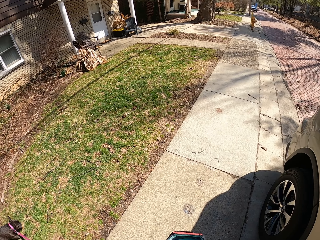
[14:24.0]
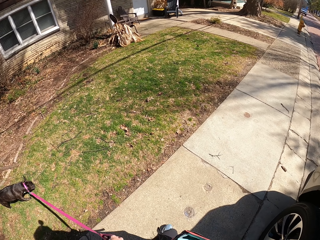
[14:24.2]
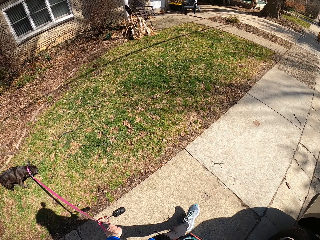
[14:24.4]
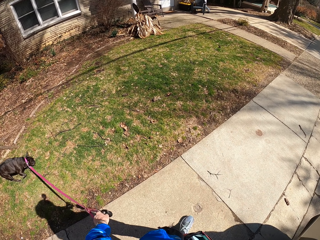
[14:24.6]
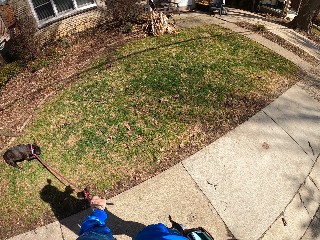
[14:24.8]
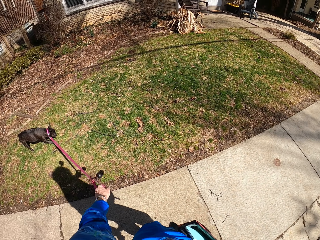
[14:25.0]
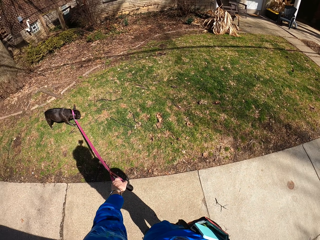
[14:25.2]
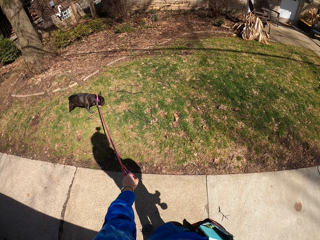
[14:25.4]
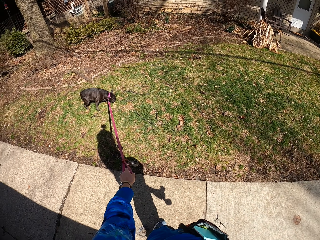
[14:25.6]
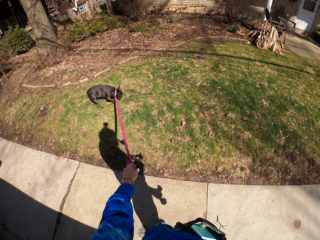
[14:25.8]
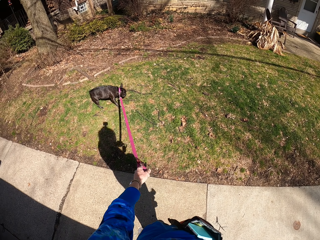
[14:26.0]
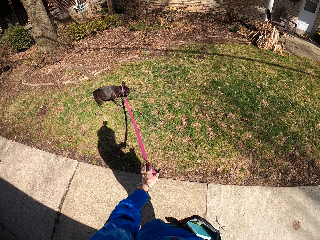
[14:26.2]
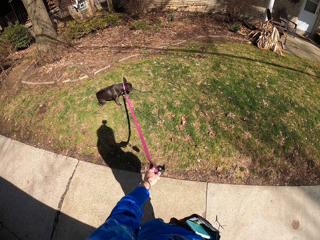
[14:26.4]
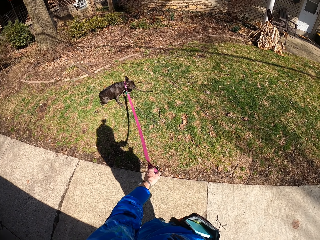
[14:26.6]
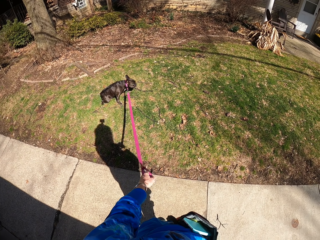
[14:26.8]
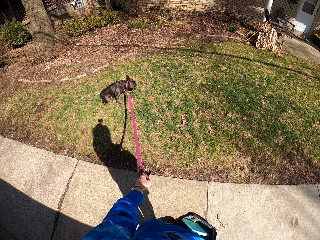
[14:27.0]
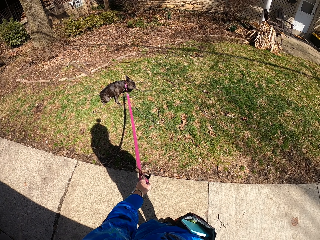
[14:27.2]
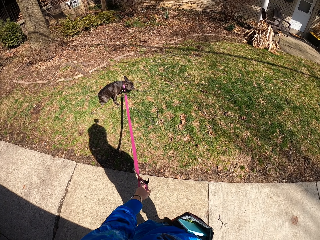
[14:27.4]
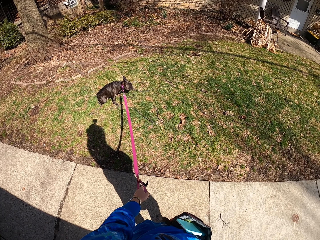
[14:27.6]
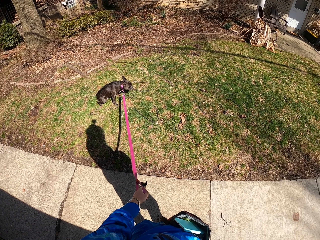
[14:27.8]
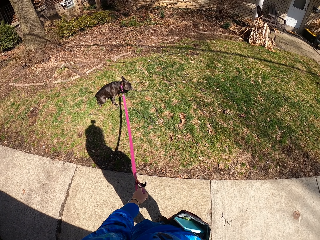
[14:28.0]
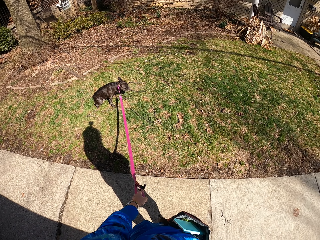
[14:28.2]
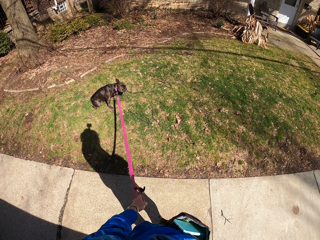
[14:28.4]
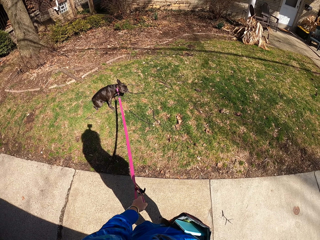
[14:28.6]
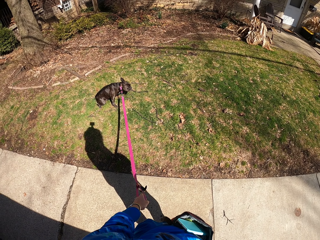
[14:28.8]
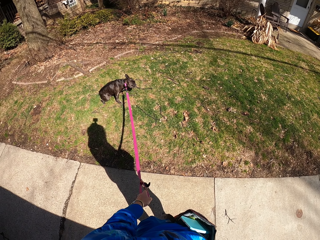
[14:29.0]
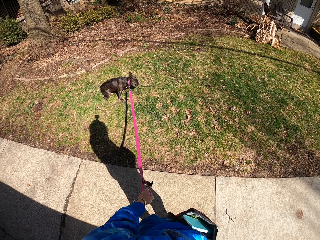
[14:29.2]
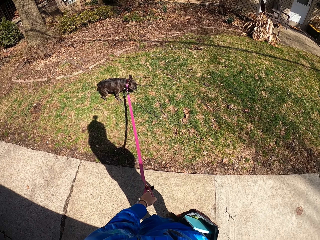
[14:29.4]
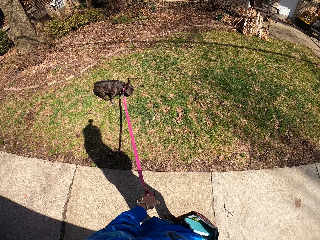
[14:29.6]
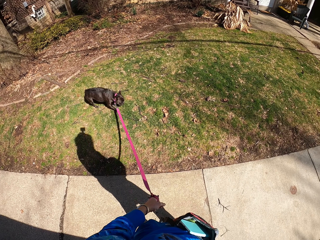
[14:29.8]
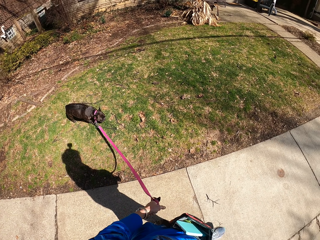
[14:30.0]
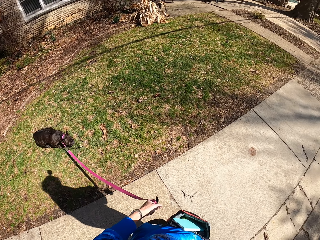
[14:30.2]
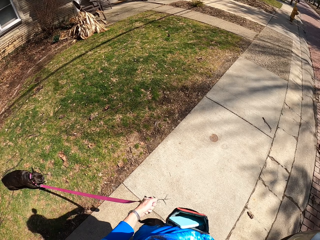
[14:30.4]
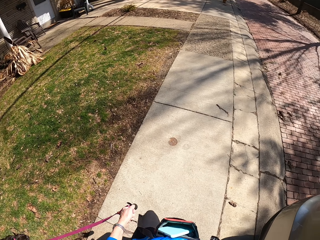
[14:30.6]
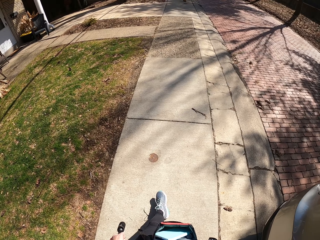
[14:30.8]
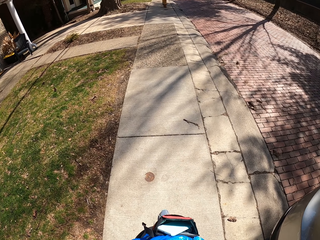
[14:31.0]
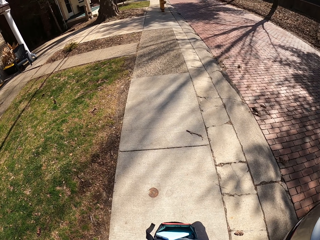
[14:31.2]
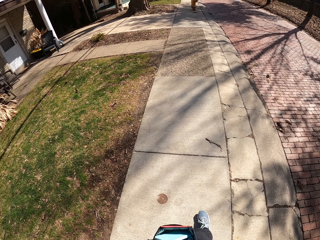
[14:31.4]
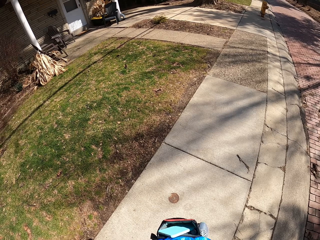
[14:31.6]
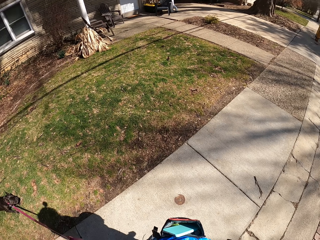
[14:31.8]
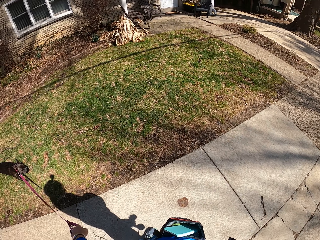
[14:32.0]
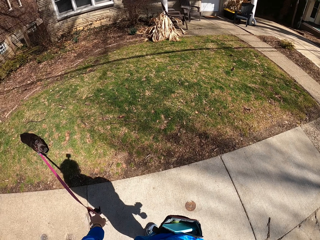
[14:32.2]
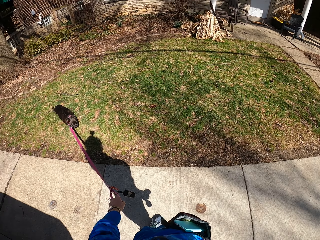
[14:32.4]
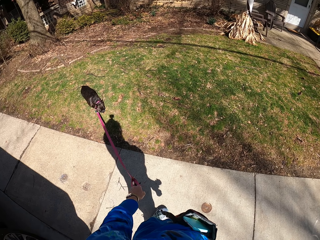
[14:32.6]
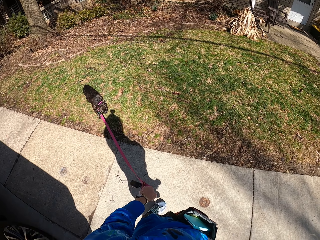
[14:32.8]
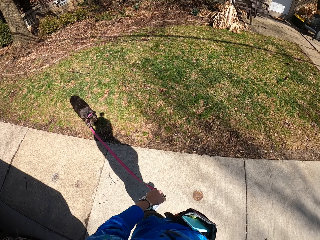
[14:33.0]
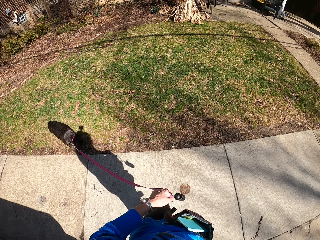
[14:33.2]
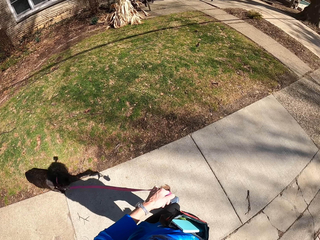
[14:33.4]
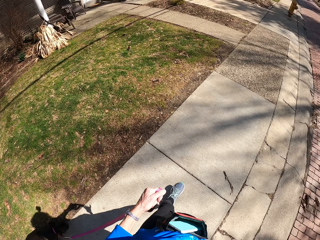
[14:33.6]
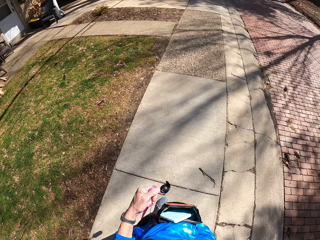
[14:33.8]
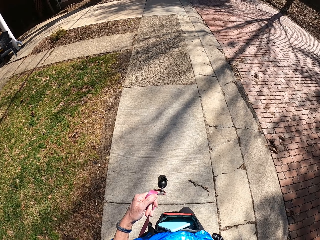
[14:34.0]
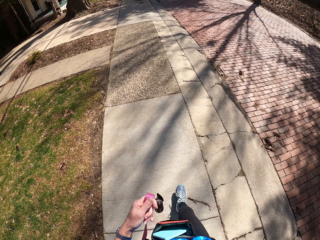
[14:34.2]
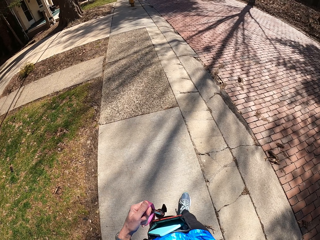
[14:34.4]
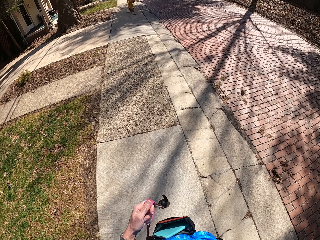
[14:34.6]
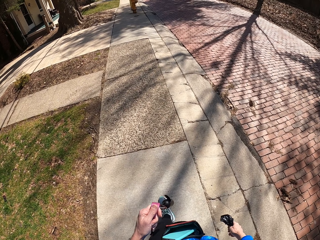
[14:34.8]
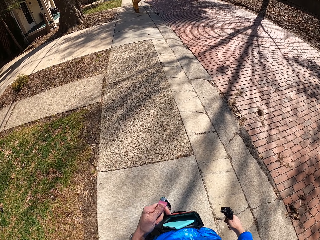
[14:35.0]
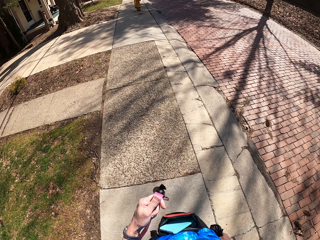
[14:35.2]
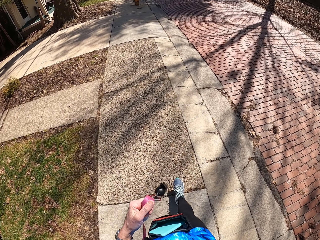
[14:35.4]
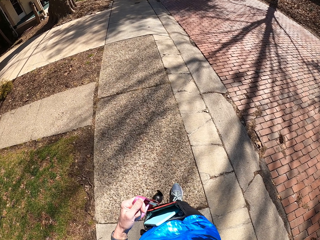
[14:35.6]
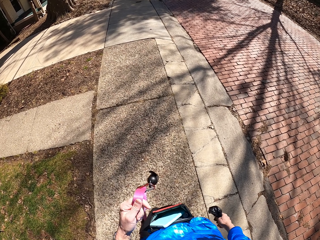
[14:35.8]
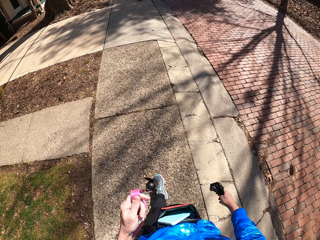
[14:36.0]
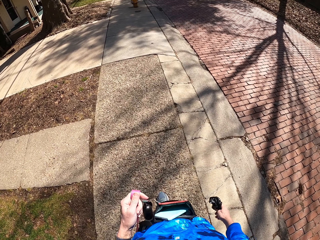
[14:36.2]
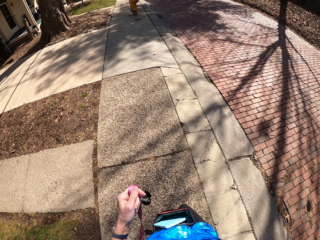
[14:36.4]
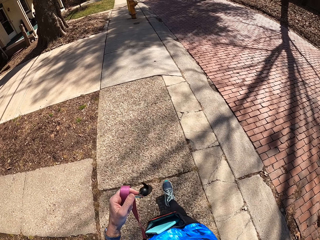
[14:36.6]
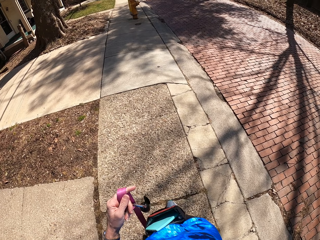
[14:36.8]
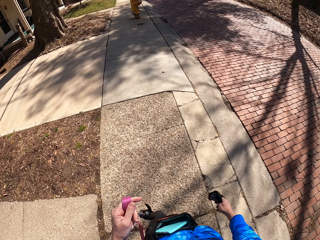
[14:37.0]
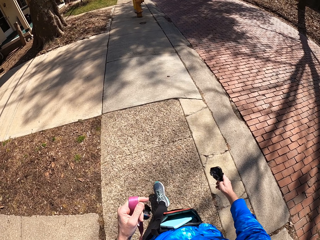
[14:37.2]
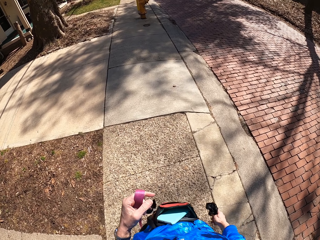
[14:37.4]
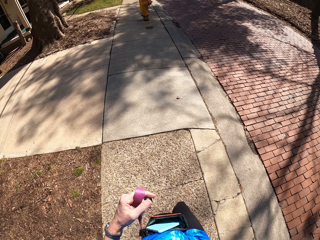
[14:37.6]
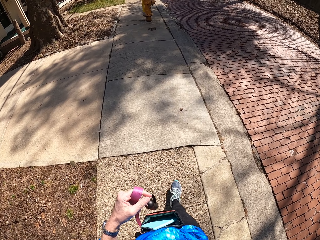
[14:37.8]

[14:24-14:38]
The camera wearer stands on the sidewalk. They hold the dog rope. They walk on the sidewalk. They stand on the sidewalk. They walk on the sidewalk.

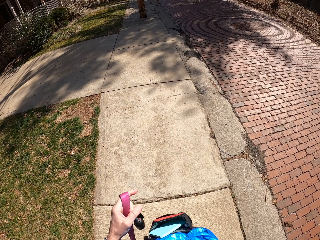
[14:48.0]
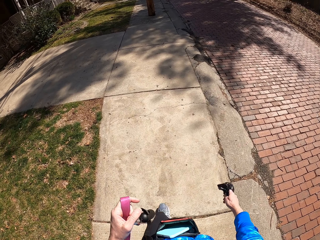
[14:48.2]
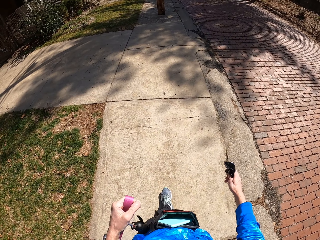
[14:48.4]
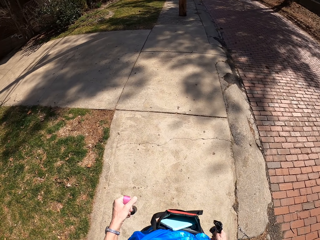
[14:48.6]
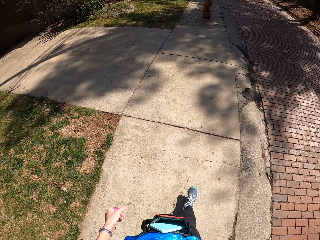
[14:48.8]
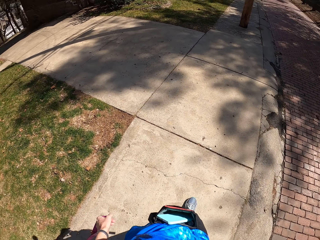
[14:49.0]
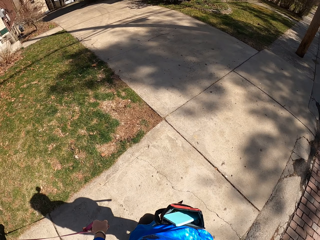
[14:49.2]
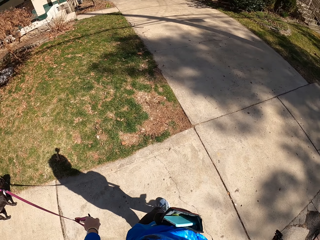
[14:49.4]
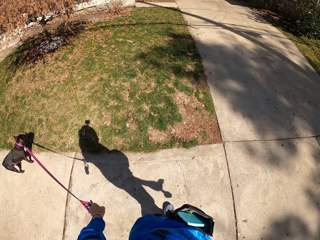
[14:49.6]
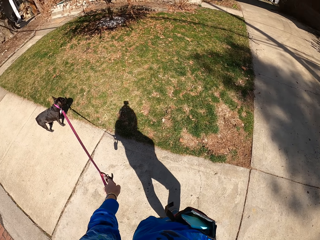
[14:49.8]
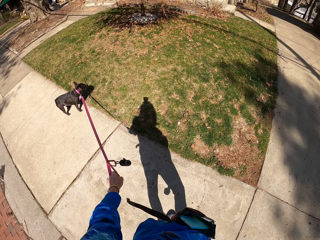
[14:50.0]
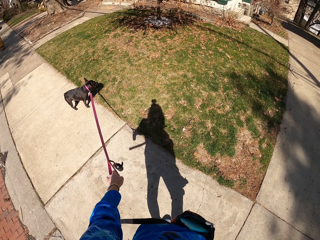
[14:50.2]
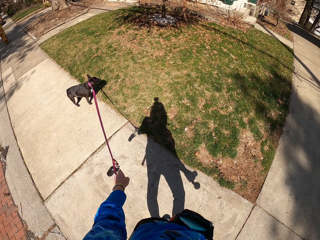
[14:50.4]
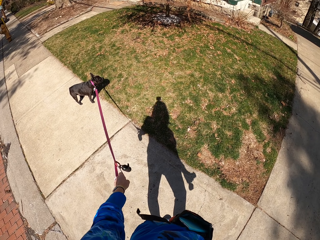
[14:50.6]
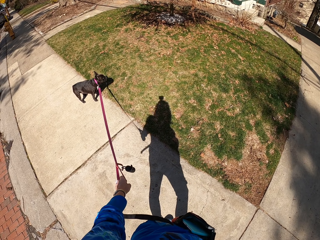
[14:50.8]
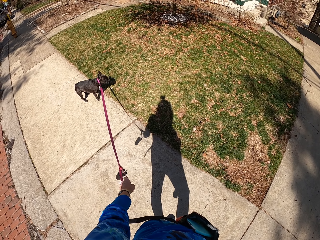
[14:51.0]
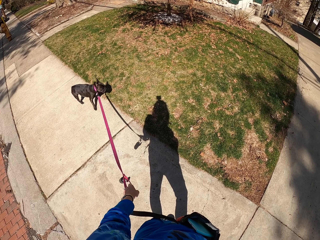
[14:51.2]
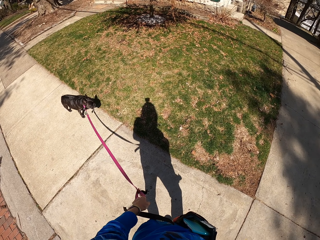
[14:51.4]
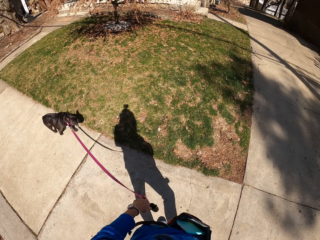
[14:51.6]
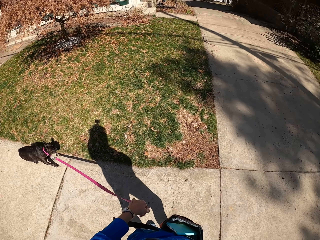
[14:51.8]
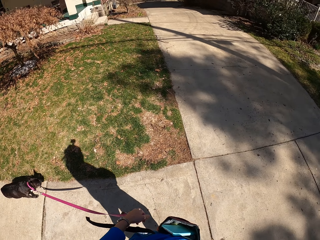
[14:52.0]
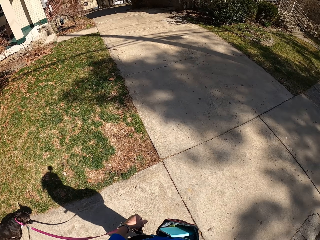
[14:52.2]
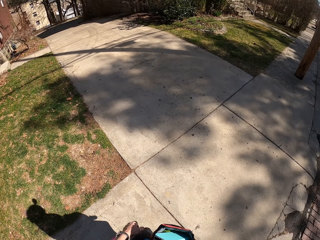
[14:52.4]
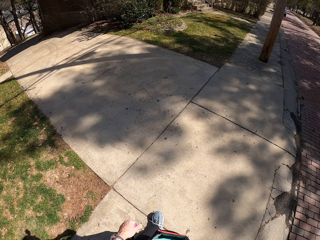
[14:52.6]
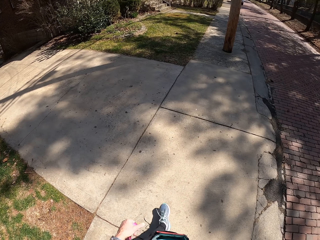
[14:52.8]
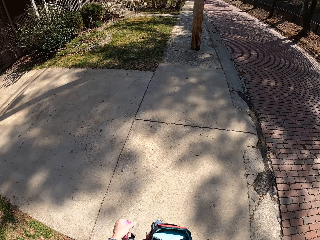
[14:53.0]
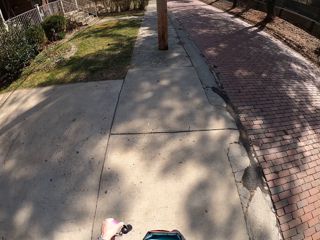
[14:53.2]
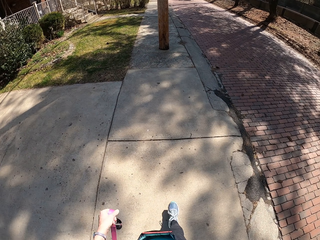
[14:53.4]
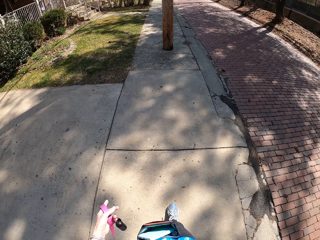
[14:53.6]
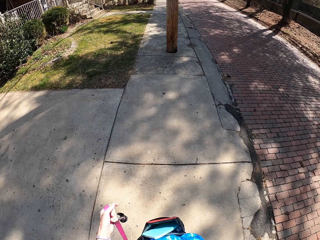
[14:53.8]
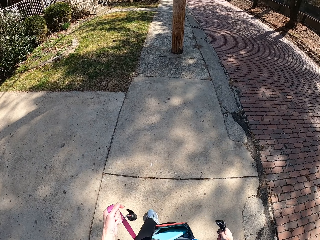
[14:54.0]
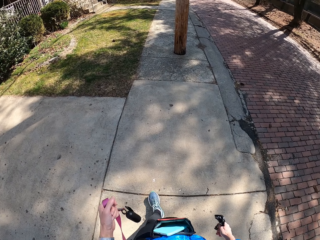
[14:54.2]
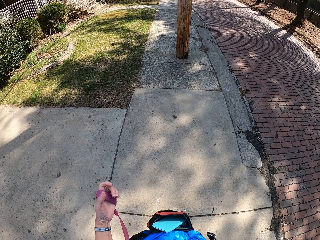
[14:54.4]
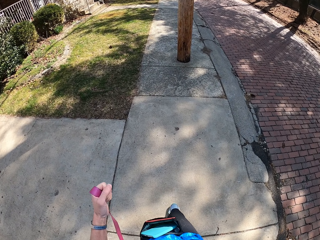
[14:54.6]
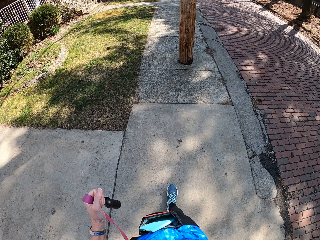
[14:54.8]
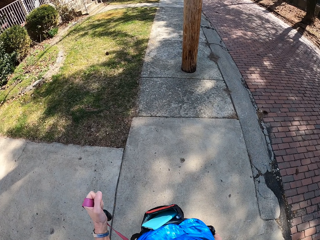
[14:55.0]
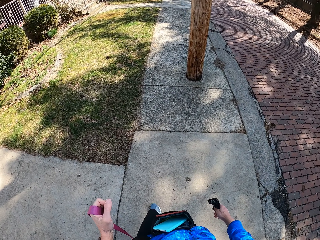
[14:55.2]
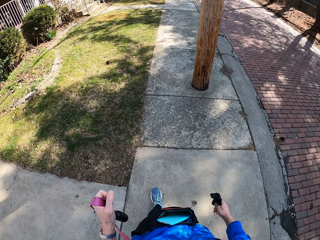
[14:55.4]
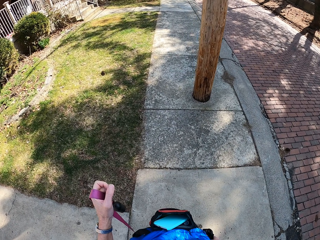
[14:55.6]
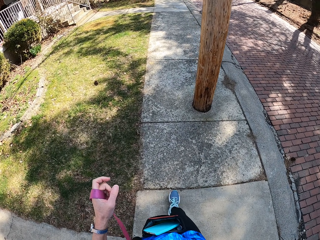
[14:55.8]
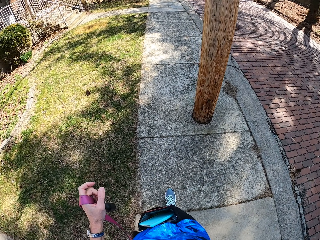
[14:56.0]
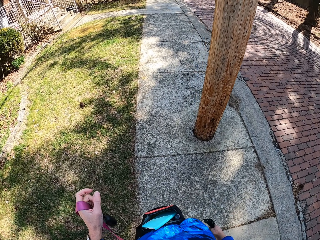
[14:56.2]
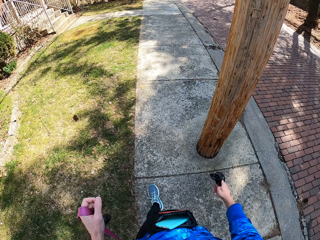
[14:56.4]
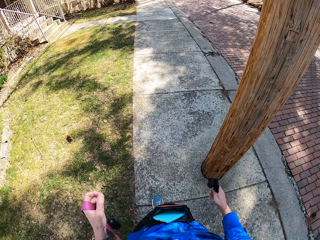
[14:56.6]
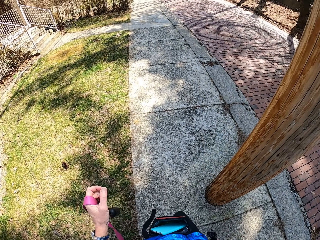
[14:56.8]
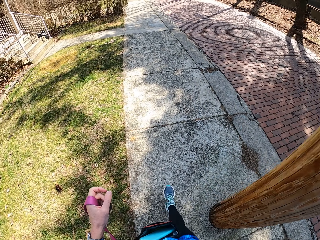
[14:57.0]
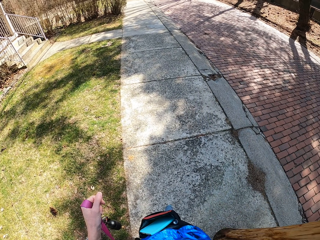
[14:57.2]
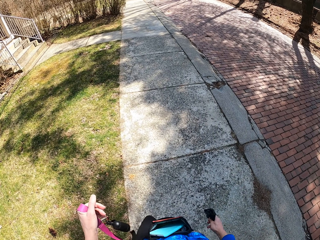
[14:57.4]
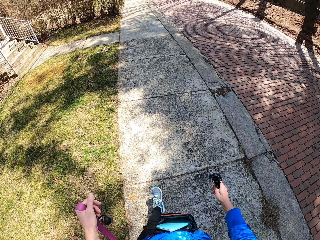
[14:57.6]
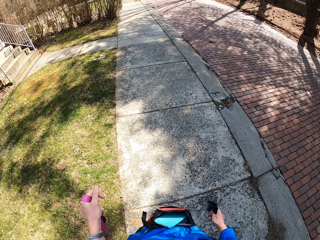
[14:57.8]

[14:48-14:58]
The camera wearer stands on the sidewalk and holds the dog rope. They walk on the sidewalk.
